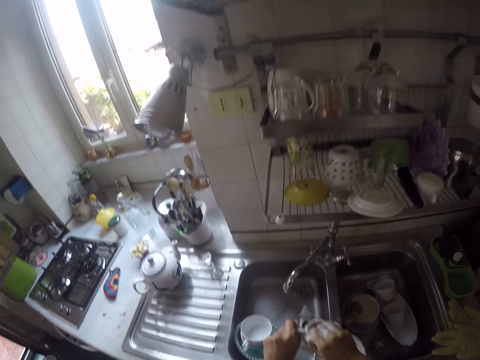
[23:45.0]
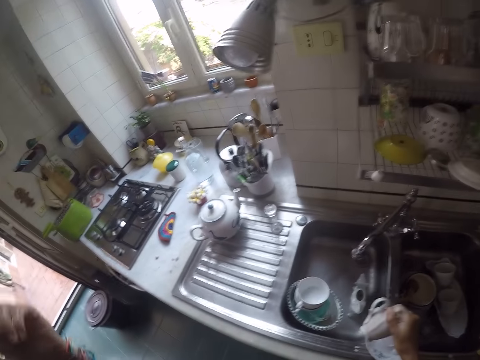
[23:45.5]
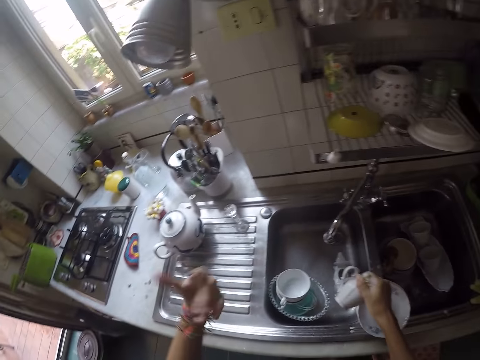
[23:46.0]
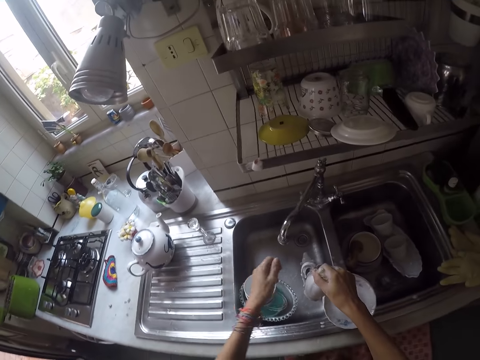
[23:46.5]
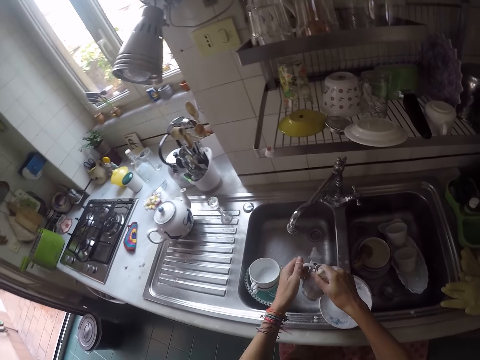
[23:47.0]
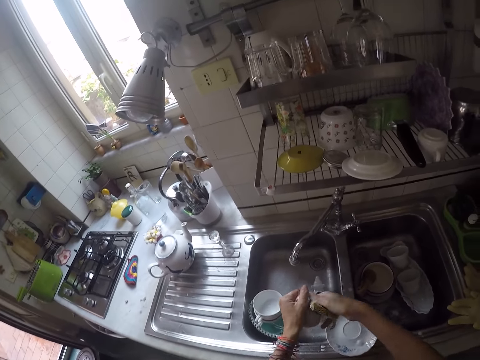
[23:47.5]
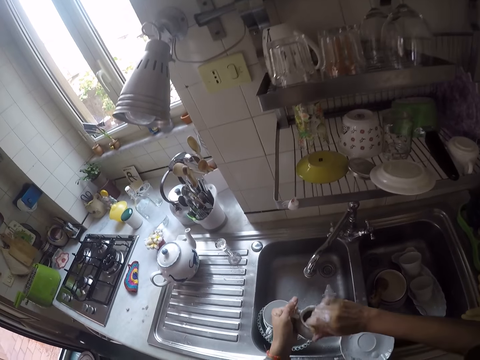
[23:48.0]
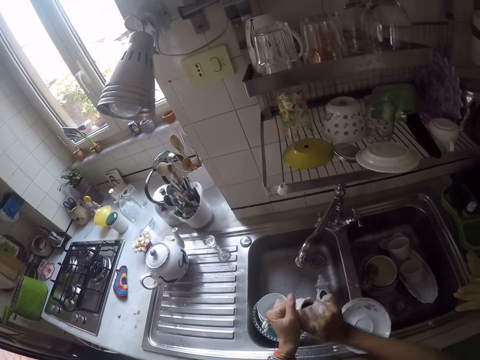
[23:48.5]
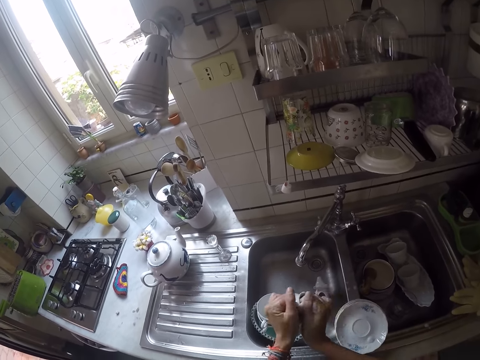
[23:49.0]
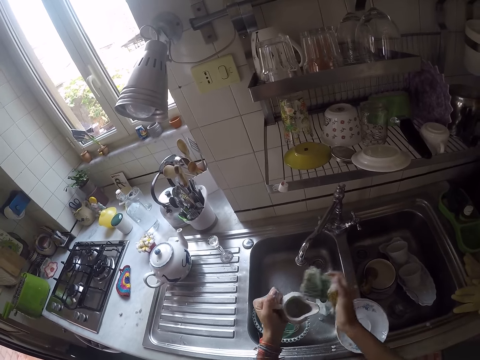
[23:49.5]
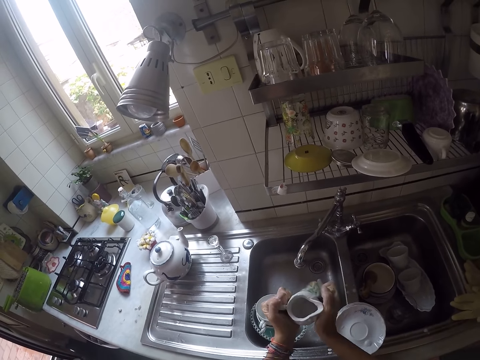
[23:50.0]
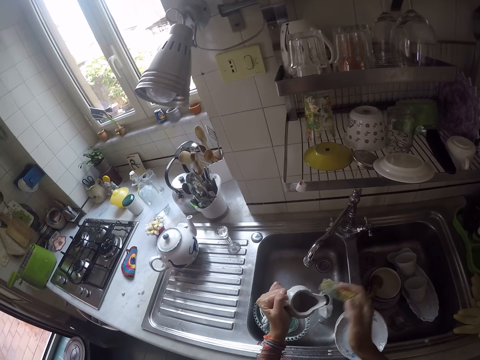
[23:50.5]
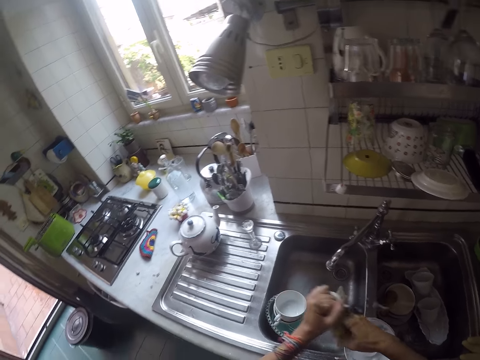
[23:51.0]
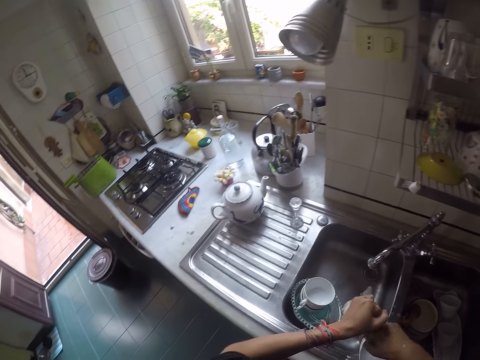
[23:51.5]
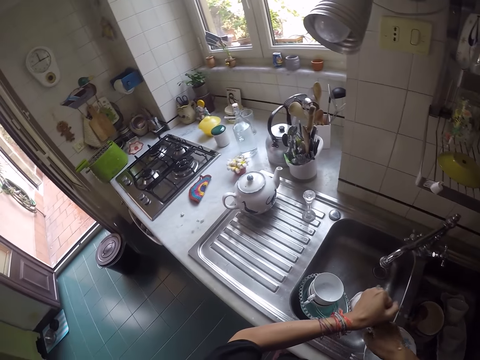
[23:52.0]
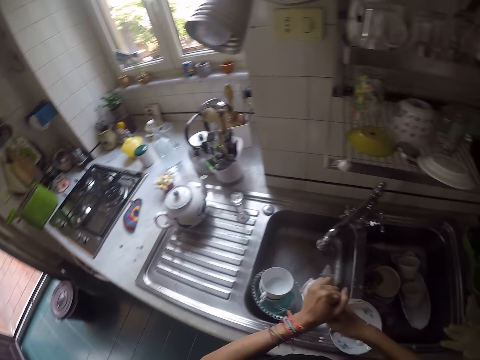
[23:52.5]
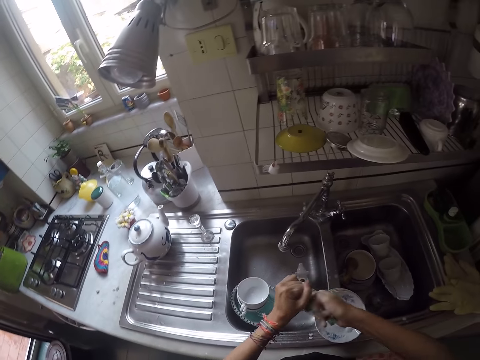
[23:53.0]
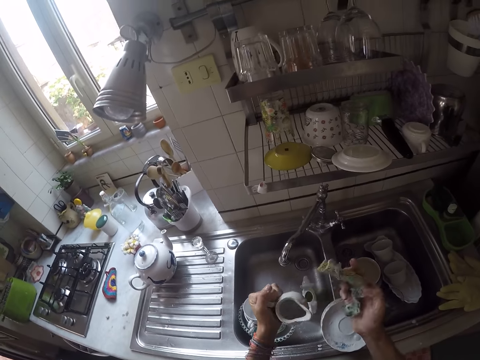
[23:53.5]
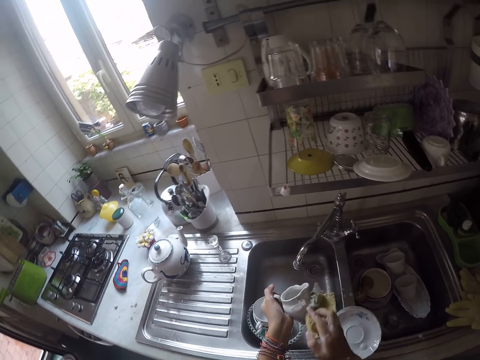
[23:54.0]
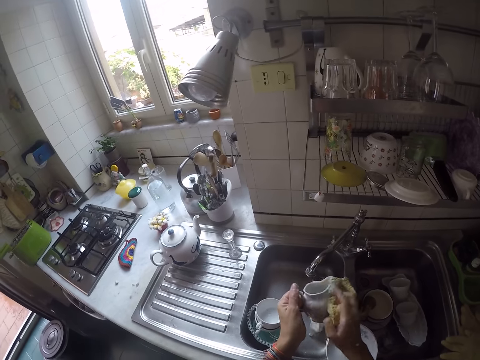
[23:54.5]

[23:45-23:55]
The camera wearer shakes his hand. He holds the teapot. He scrubs the teapot.

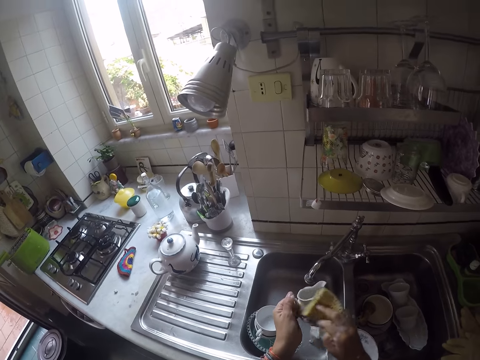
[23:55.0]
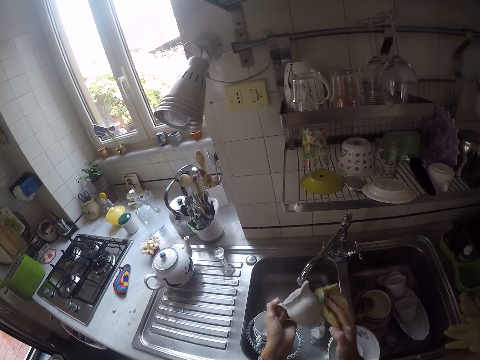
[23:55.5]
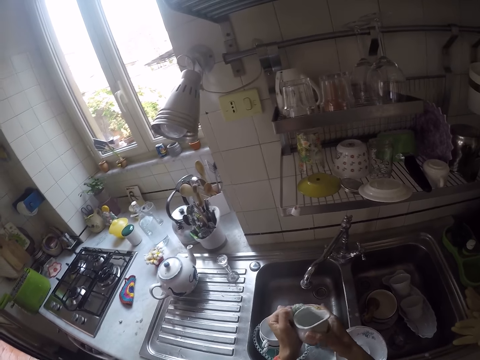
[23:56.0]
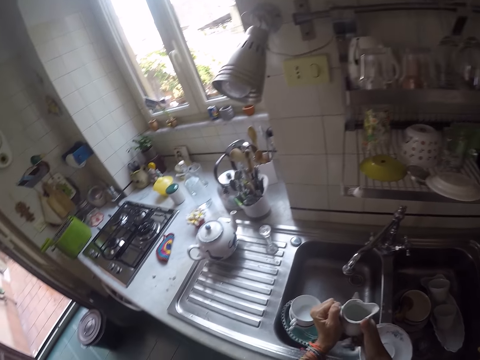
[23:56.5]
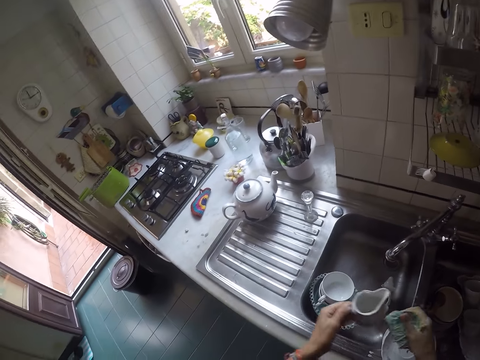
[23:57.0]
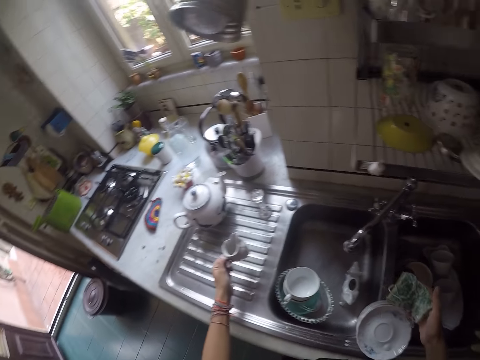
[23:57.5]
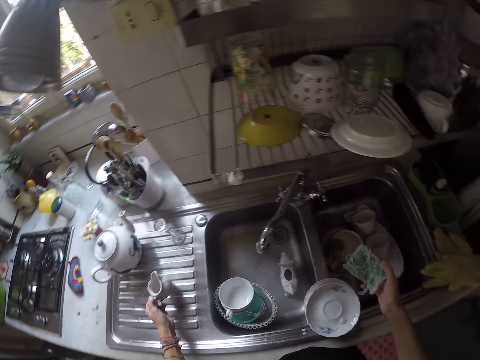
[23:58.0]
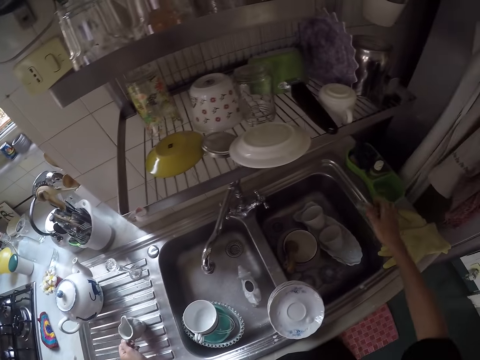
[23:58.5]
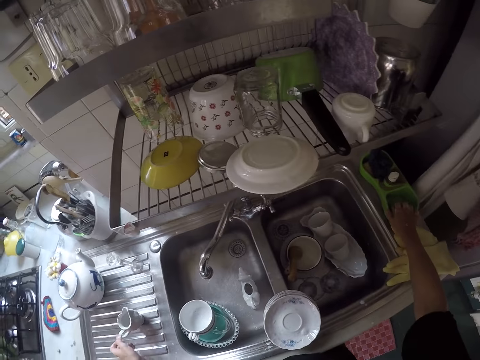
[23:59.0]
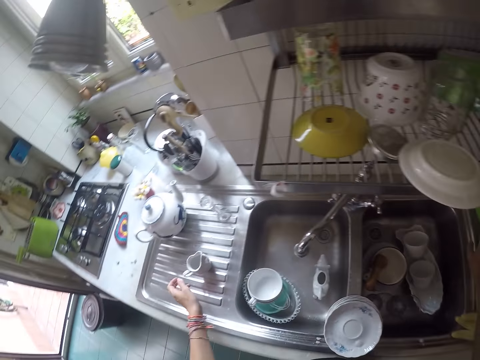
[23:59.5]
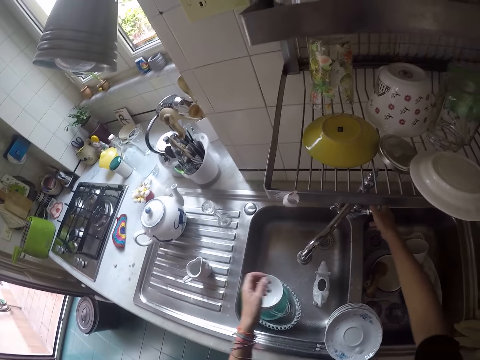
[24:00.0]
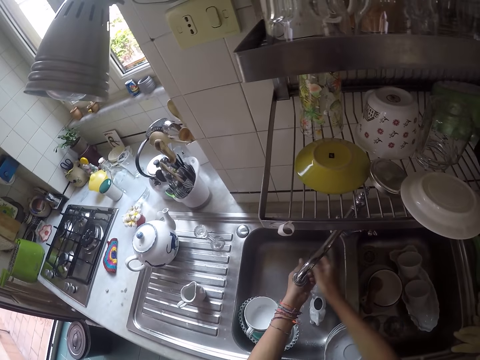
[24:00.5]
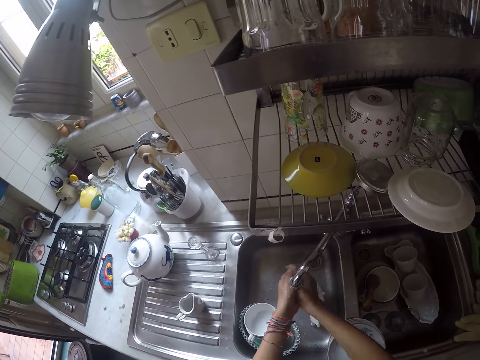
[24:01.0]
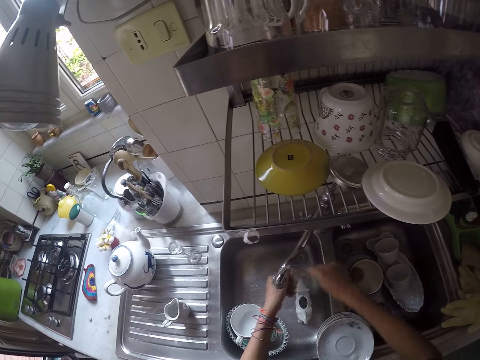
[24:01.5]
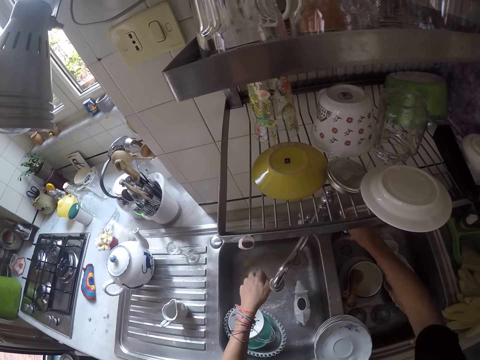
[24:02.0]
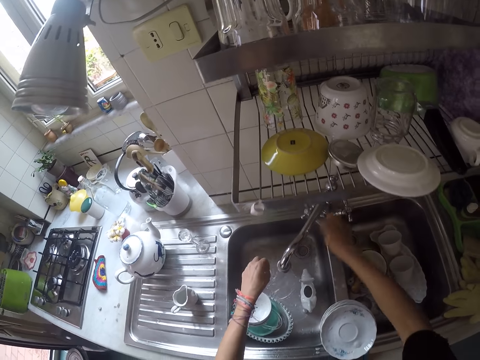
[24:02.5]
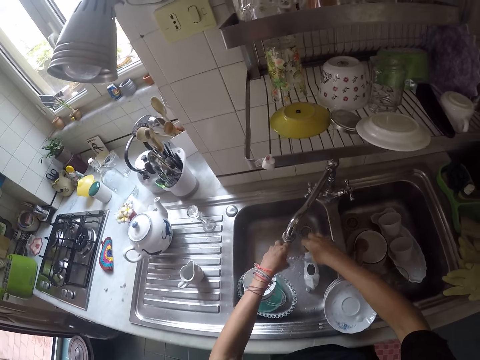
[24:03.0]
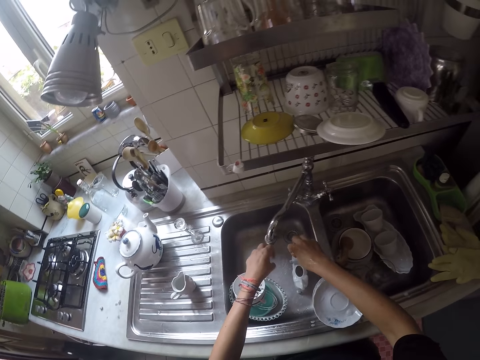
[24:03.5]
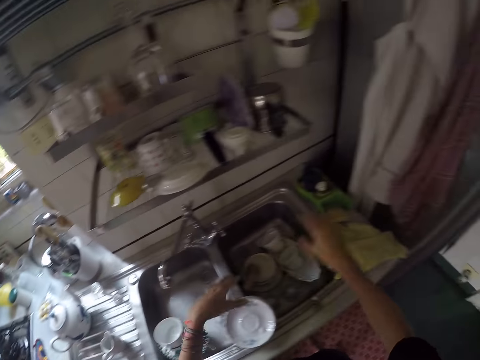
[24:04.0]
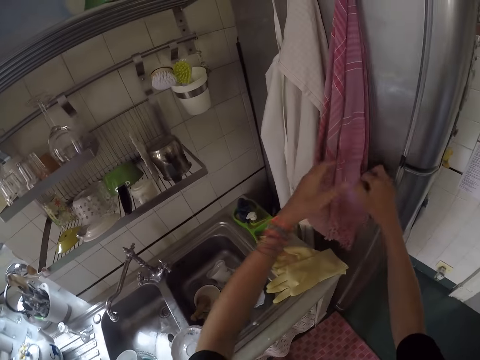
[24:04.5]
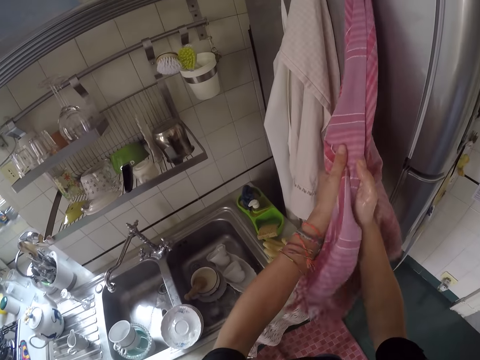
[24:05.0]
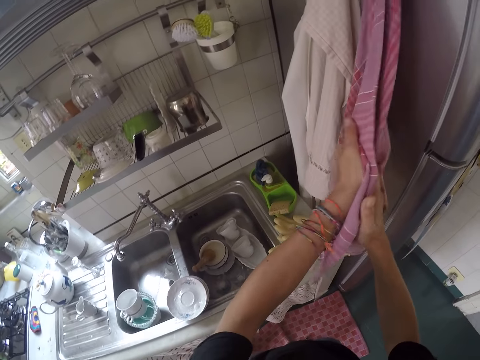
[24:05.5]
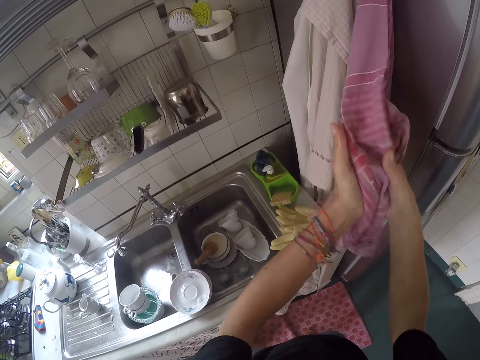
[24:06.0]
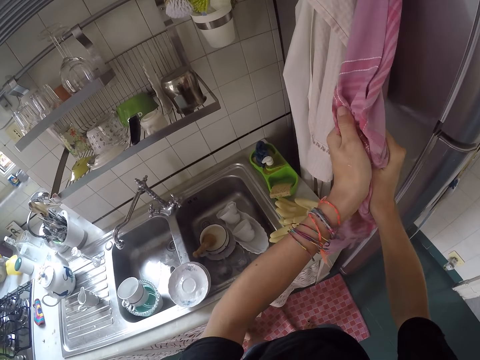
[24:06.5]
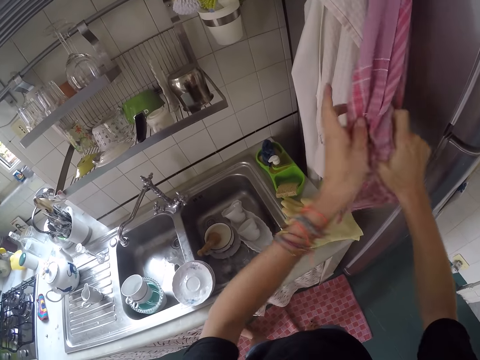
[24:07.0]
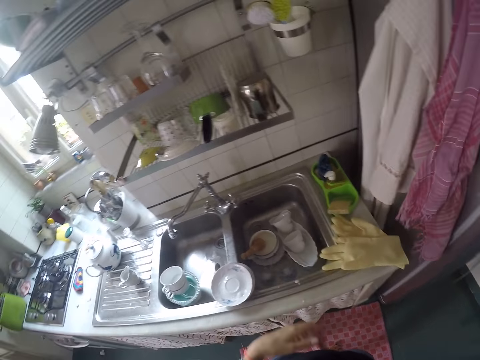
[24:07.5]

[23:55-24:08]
The camera wearer puts the teapot on the sink slab. He puts the scouring pad in a soap dish. He opens the tap. He washes his hands. He closes the tap. He shakes his hands. He wipes off excess water. He wipes his hands with a cloth.
